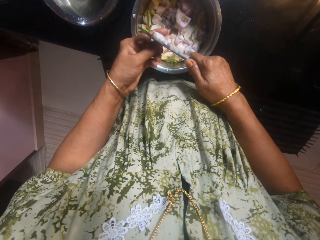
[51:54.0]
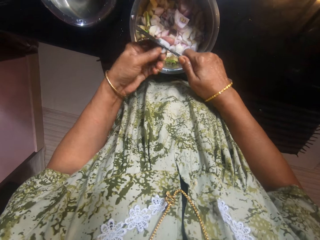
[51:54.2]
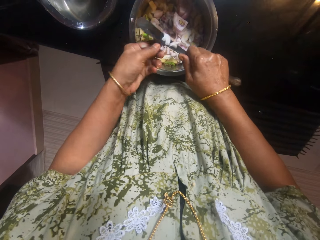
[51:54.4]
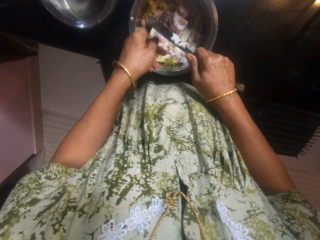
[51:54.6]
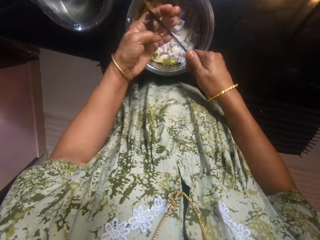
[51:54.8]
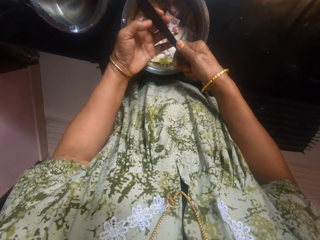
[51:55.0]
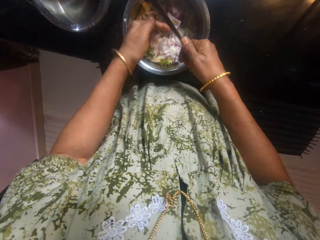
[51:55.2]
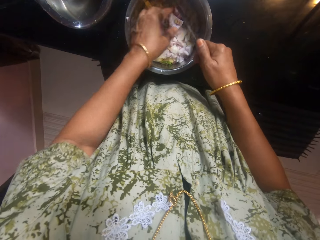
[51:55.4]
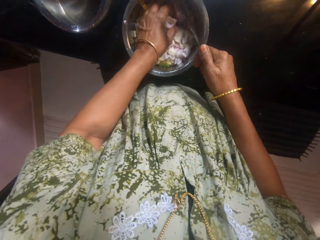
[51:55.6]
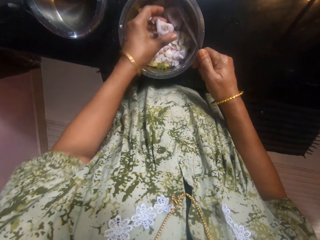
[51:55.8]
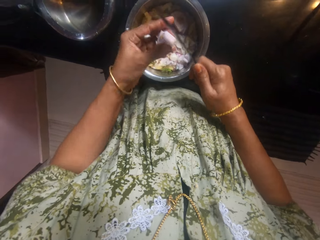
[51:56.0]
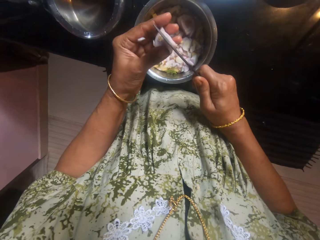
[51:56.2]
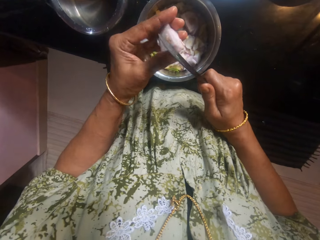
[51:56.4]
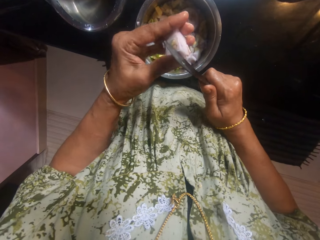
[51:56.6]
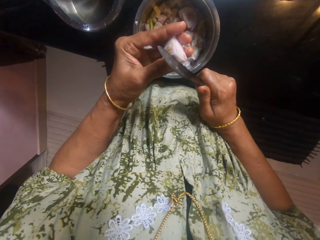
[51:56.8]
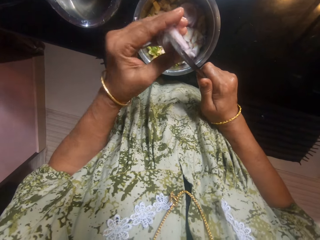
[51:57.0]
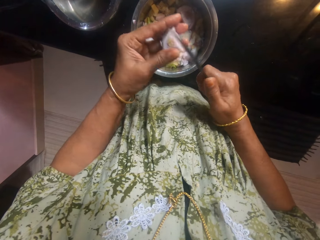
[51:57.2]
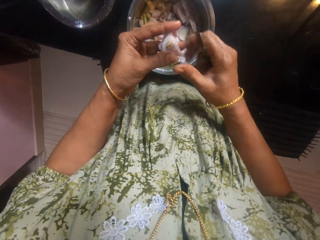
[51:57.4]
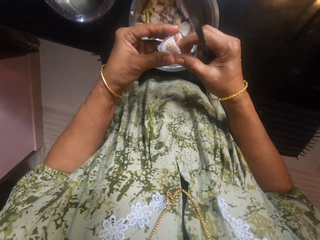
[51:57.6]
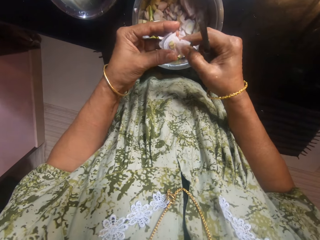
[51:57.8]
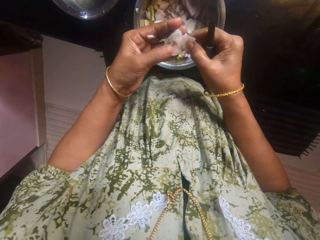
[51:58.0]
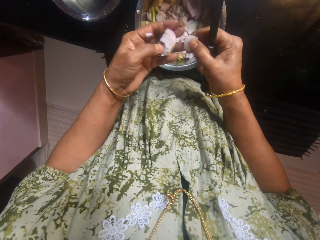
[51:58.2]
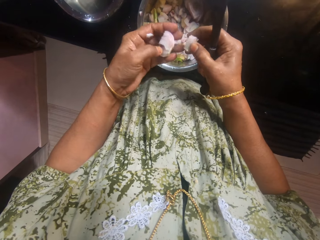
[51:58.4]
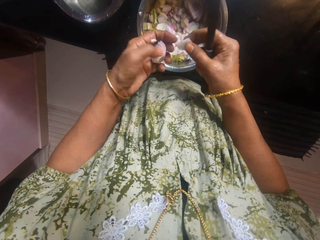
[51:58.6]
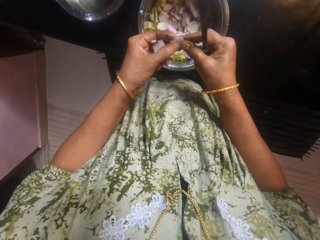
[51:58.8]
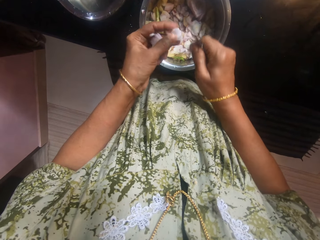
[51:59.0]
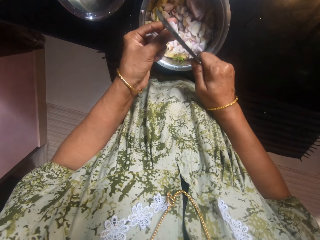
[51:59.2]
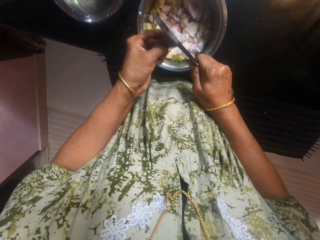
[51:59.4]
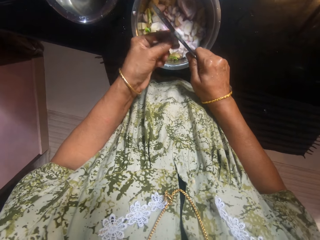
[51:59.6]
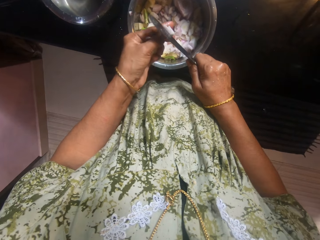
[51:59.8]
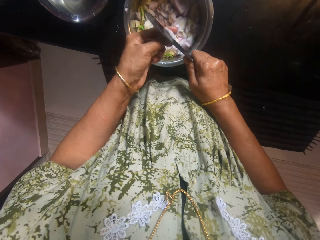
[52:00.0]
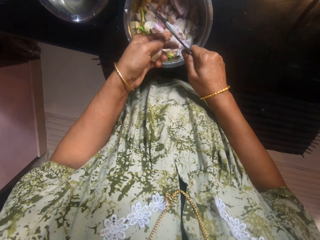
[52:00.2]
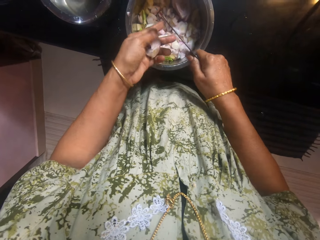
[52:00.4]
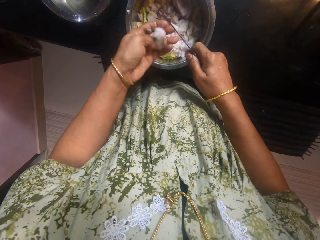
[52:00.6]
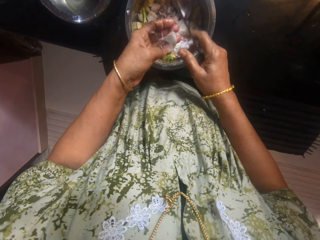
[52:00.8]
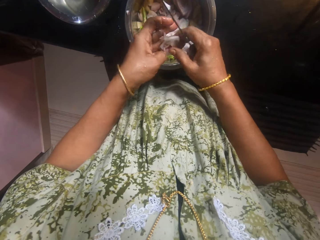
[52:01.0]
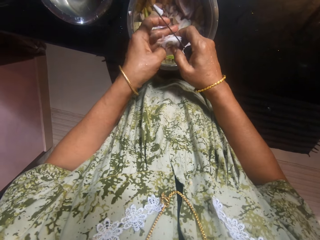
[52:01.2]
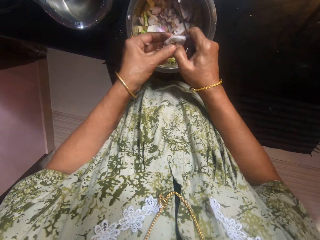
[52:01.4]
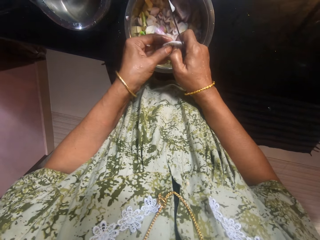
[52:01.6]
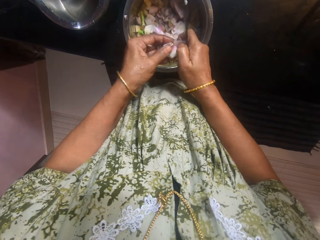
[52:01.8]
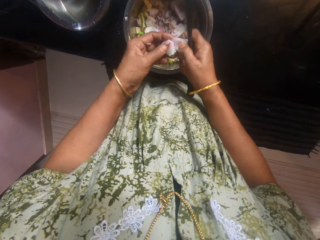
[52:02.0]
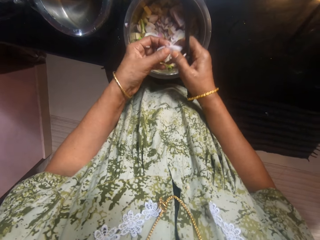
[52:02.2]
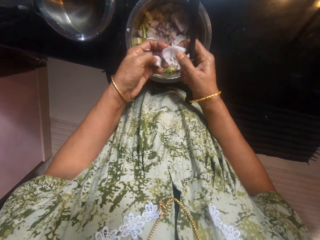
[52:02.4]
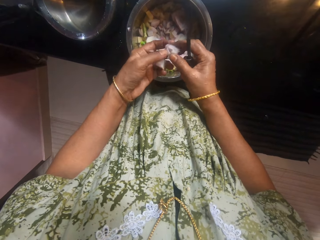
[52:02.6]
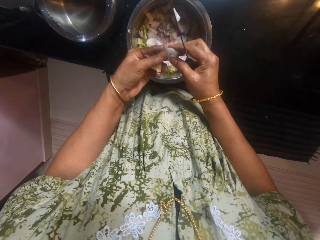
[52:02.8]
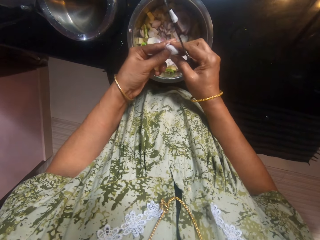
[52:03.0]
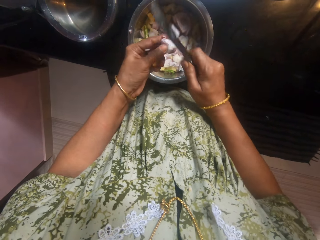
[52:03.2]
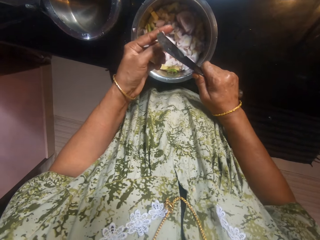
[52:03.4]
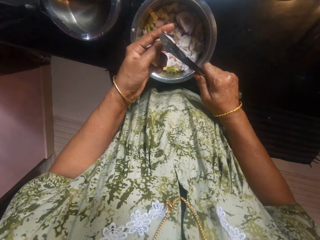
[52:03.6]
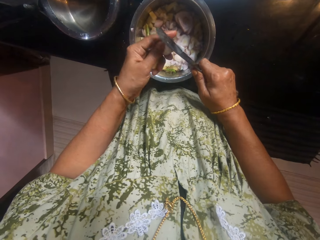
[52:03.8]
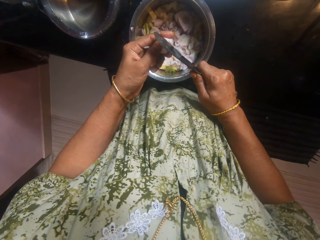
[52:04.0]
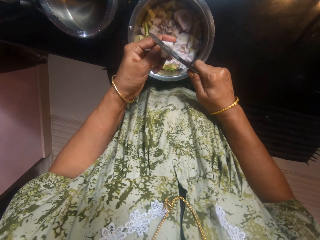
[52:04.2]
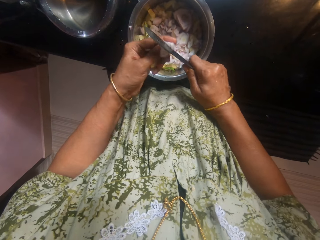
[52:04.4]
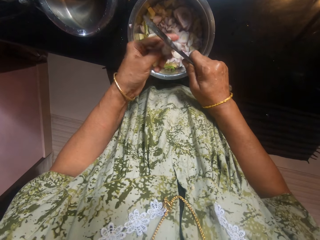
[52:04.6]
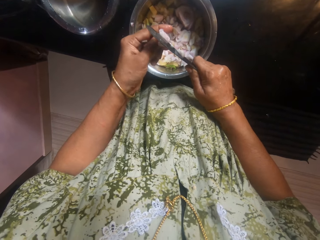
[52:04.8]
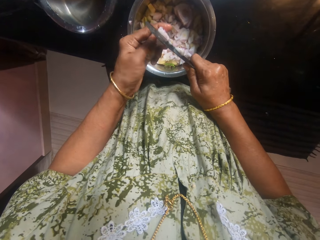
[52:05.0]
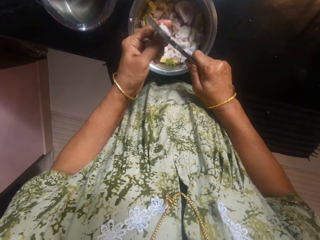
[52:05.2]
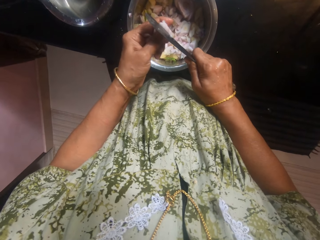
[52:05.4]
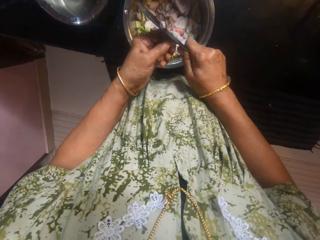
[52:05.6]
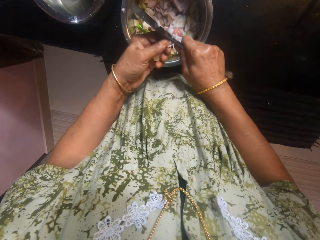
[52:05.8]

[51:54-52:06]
The camera wearer picks an onion from the pot on the slab with her left hand. She cuts the onions with the knife in her right hand.

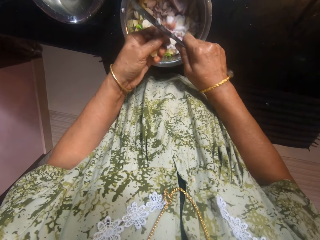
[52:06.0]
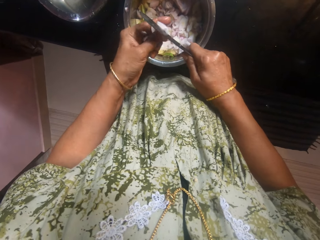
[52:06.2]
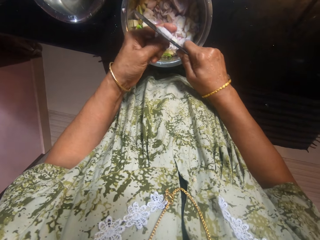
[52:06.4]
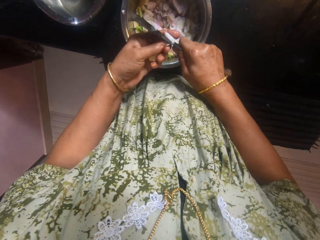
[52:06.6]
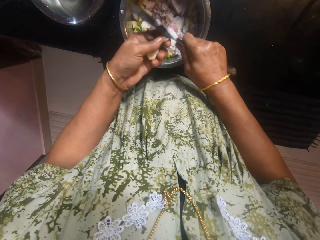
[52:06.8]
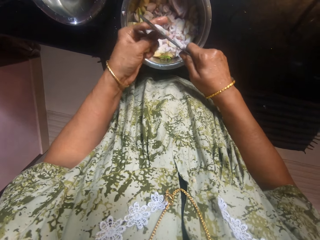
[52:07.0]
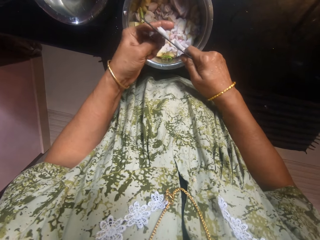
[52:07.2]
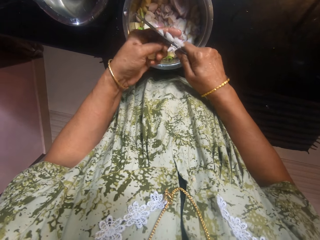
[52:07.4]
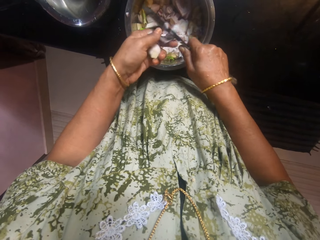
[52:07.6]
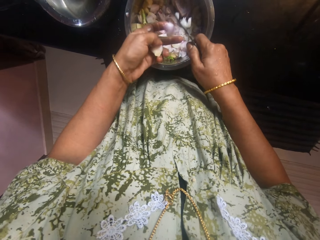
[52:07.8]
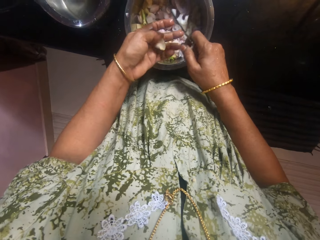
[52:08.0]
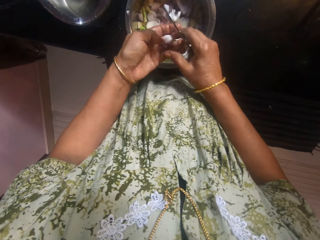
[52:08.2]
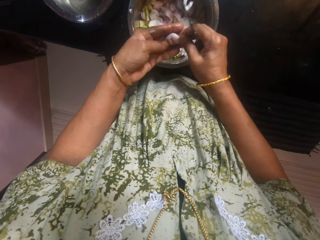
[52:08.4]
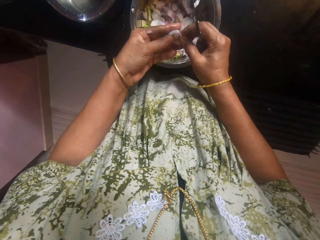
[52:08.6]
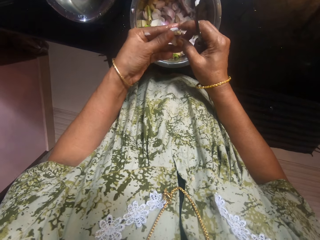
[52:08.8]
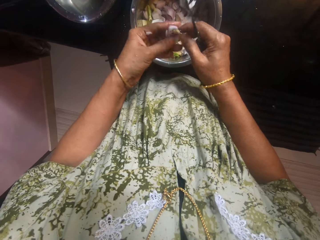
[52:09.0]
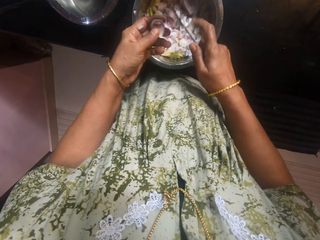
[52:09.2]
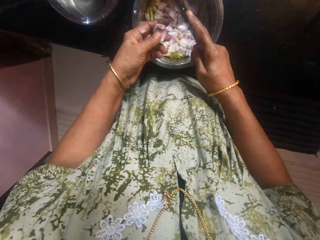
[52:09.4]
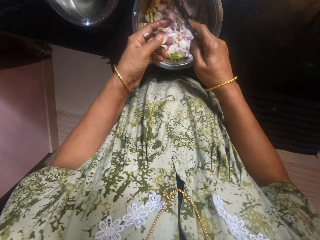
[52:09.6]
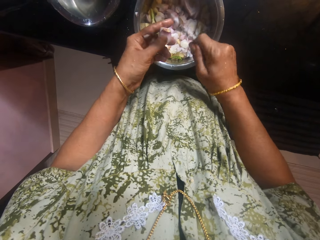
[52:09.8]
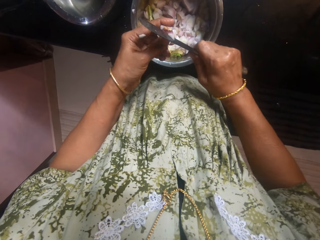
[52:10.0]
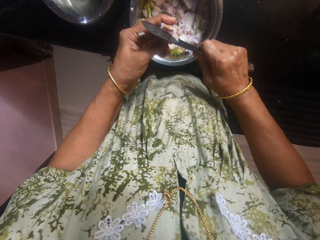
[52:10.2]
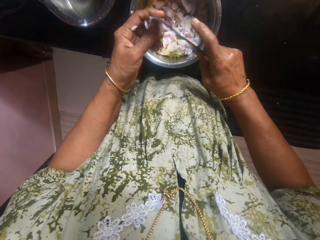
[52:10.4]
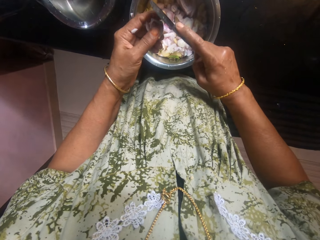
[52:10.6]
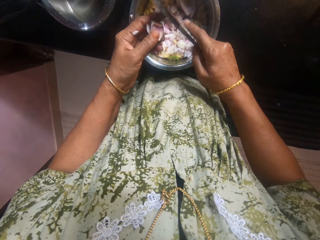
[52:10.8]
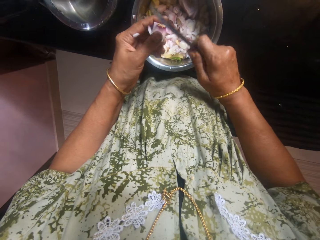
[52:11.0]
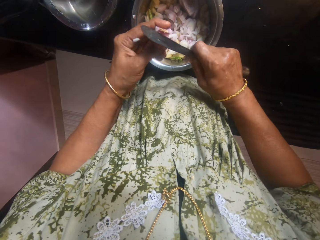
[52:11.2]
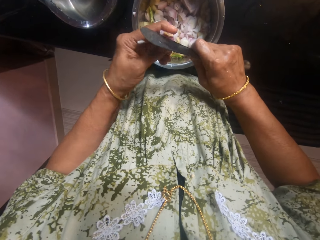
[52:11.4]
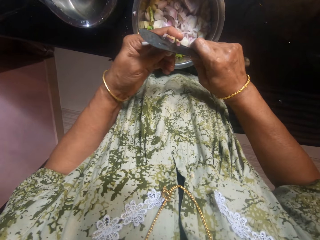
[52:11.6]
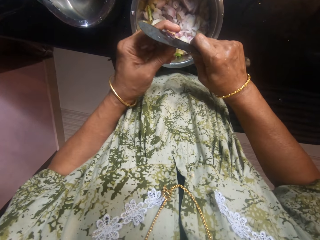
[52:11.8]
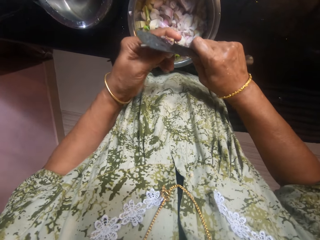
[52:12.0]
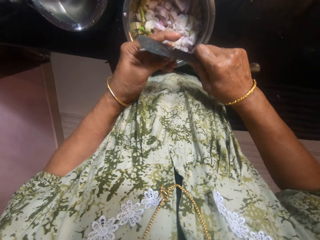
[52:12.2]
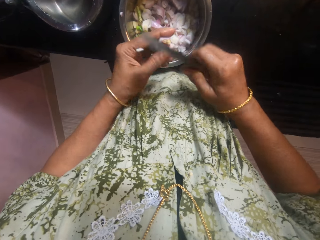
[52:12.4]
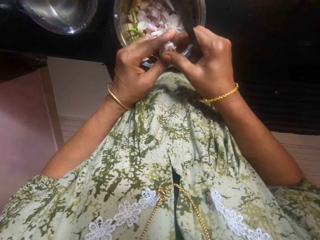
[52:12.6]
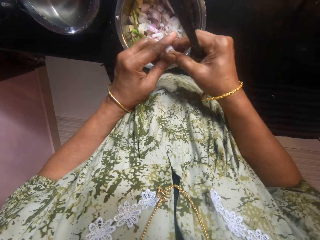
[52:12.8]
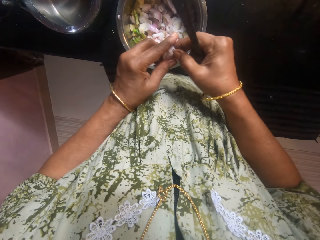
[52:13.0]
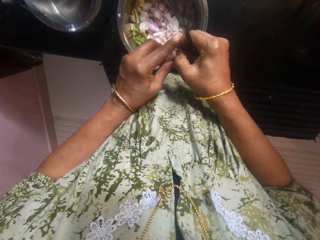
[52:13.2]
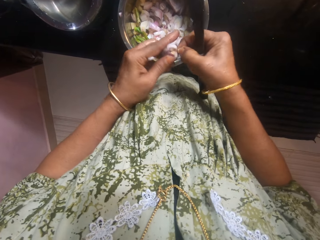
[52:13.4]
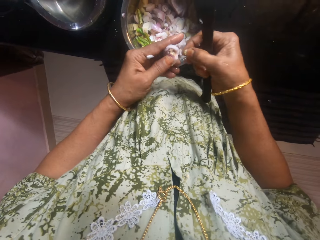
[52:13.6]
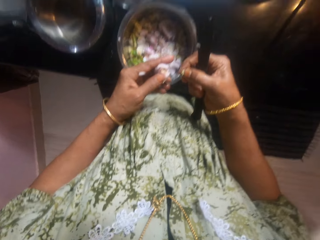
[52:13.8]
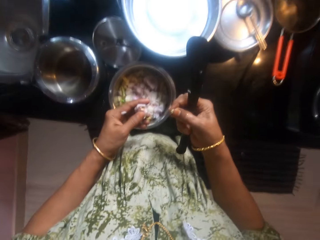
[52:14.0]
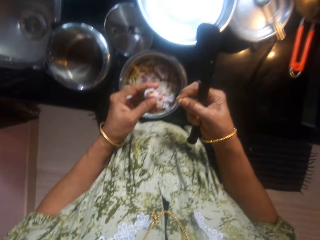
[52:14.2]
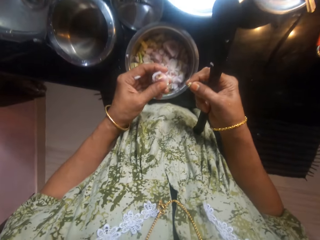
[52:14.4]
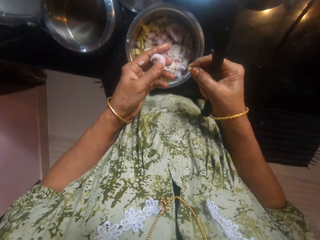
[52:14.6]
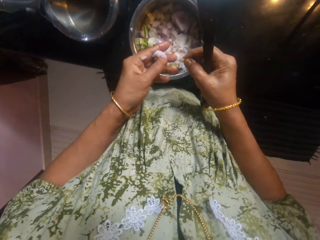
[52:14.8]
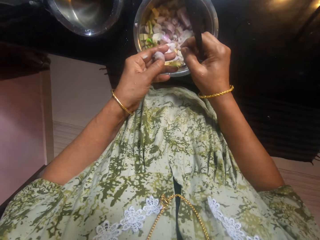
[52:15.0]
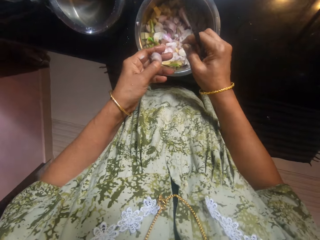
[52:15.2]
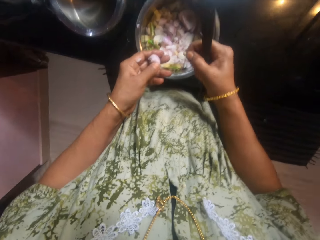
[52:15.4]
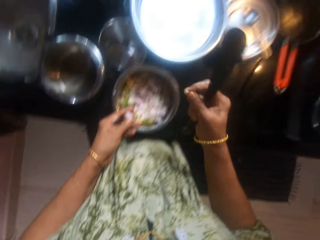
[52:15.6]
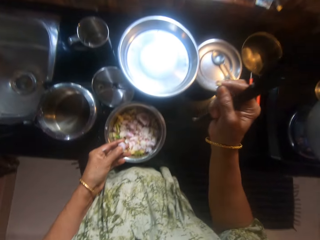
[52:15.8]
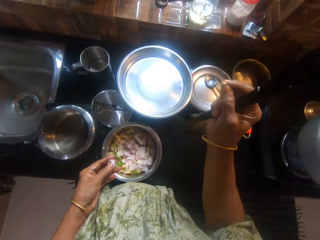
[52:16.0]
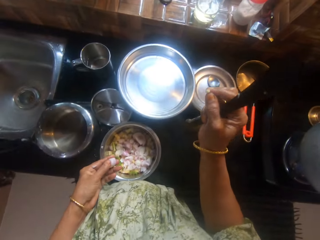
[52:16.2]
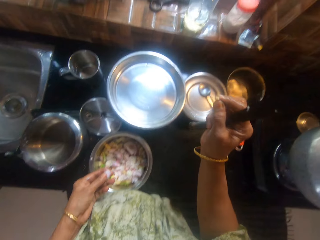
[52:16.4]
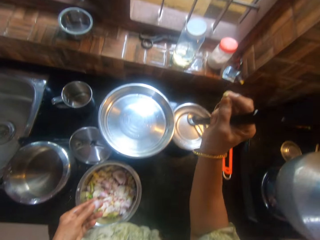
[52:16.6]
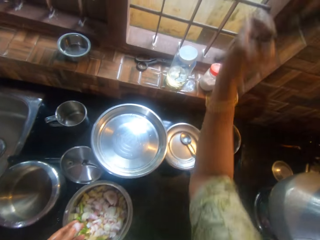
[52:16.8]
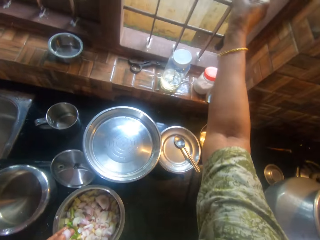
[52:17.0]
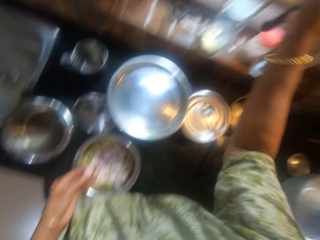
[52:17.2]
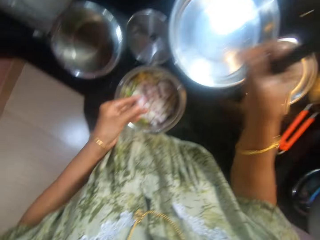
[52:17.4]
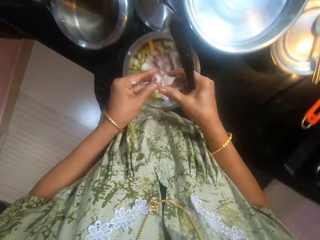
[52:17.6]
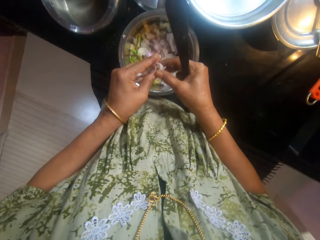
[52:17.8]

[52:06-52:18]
The camera wearer throws a part of the onion out of the window with her right hand.
